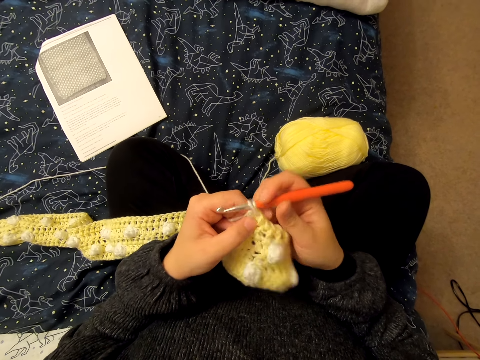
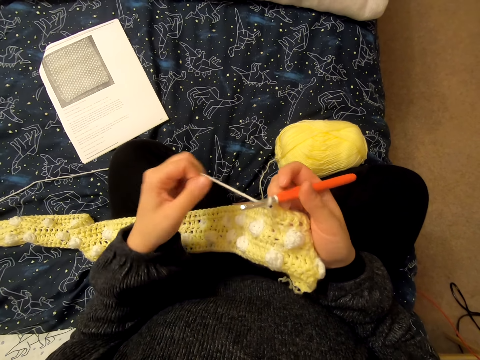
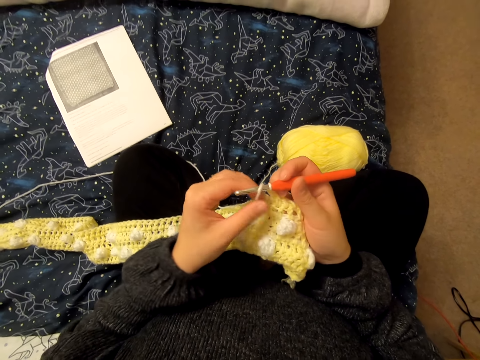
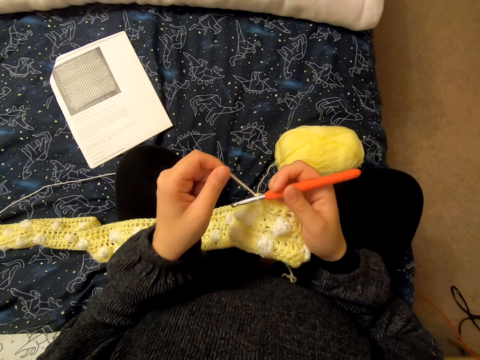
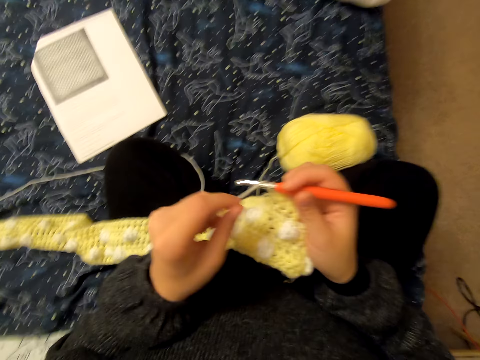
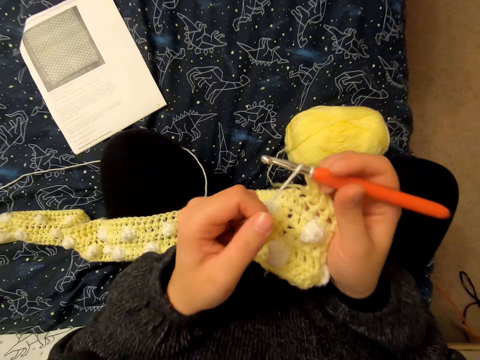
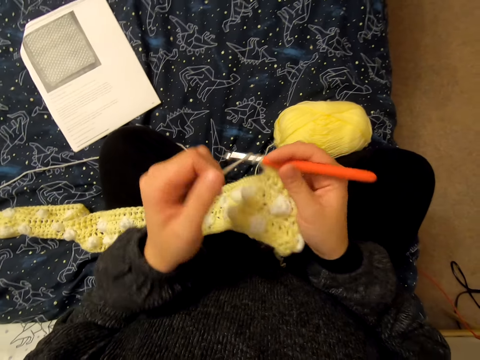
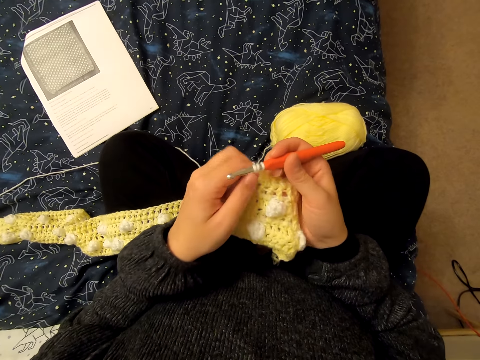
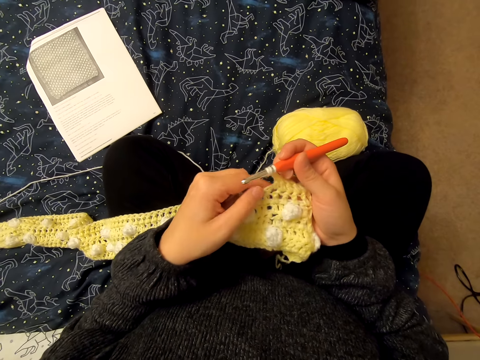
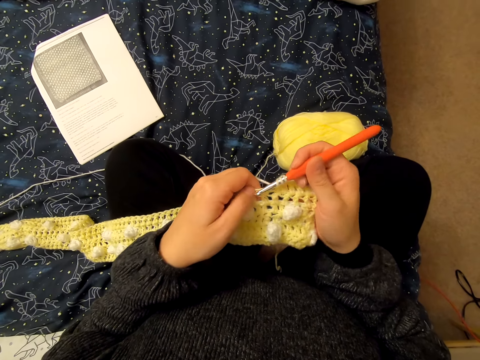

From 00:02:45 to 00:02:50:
The camera wearer loops the yarn on a knitting needle.

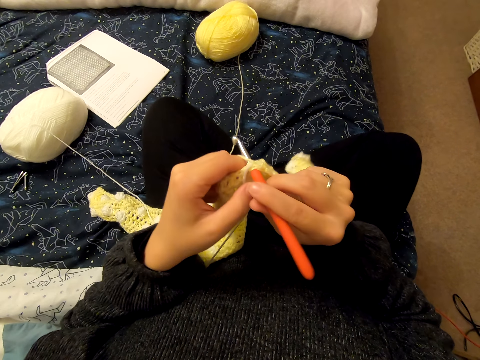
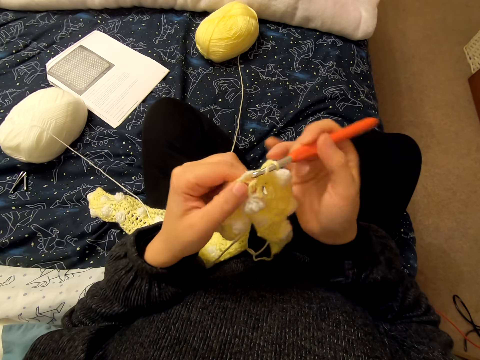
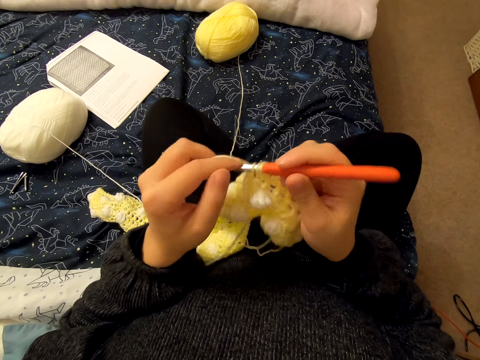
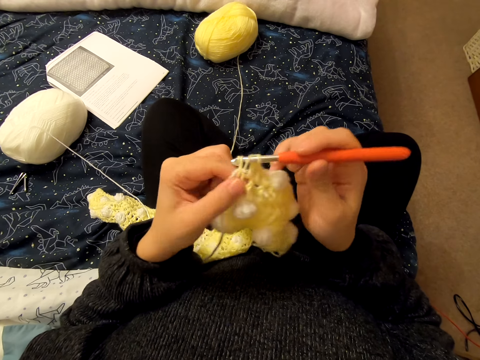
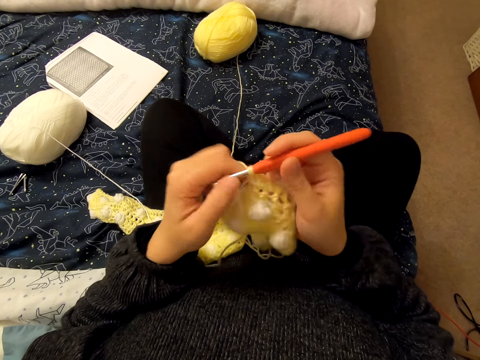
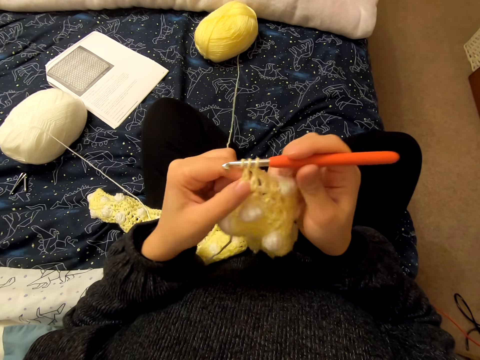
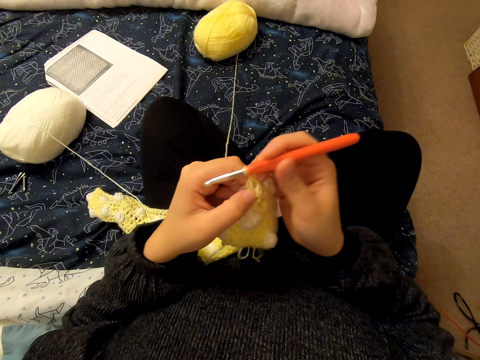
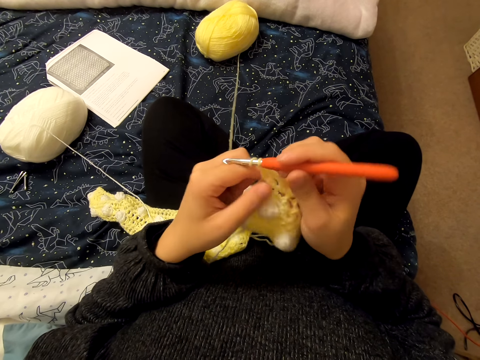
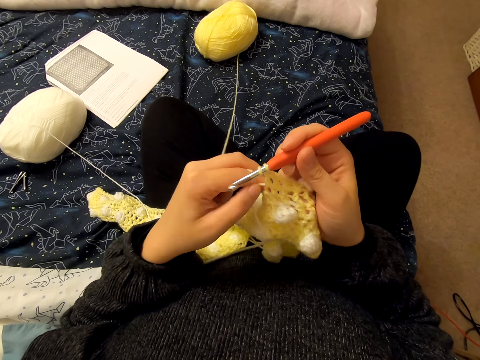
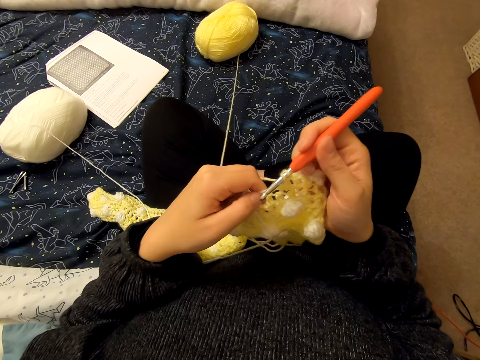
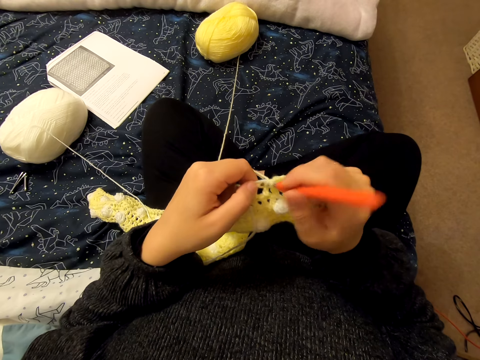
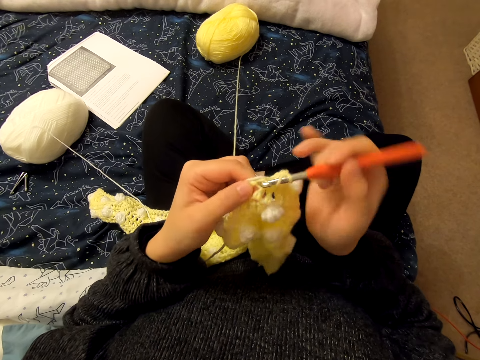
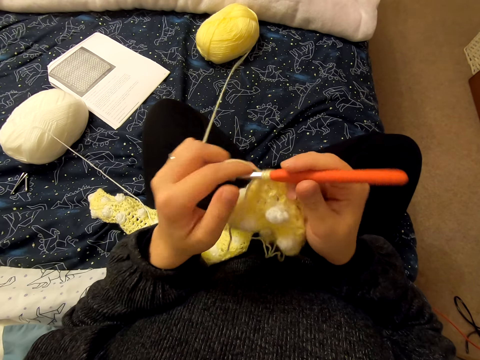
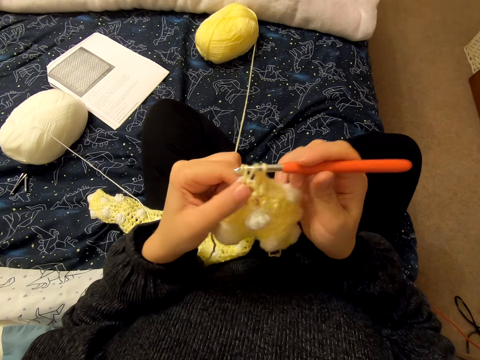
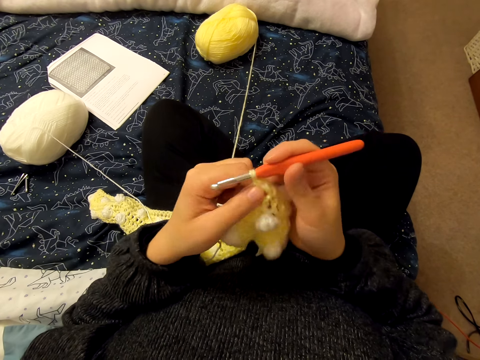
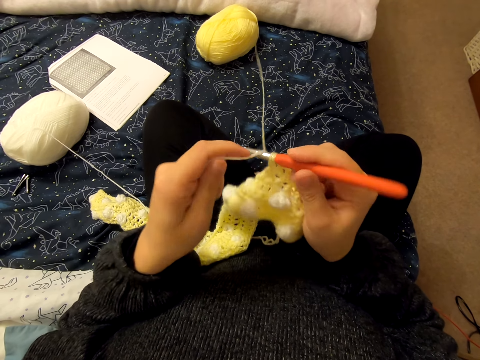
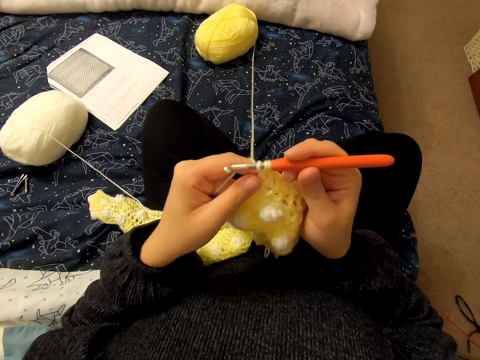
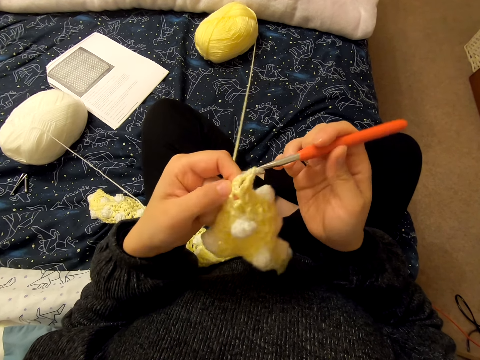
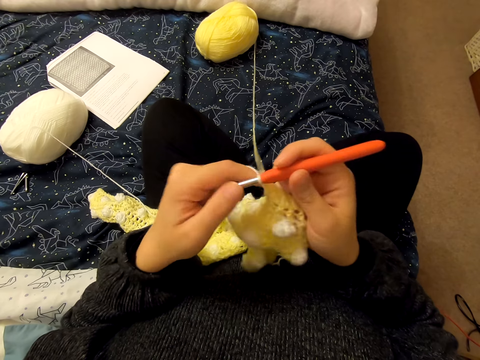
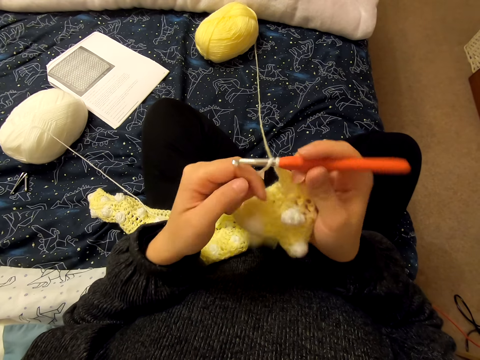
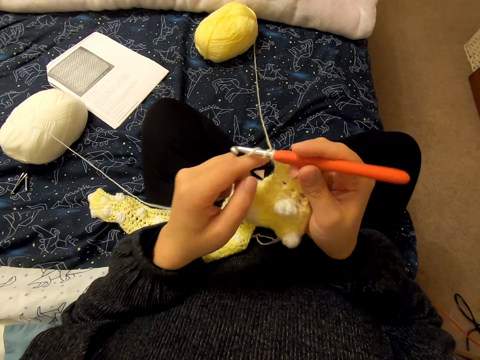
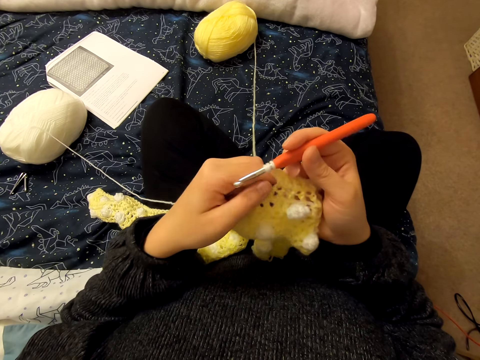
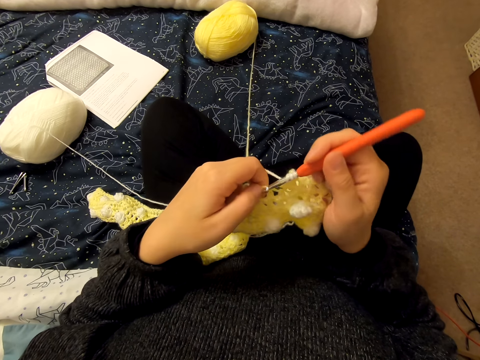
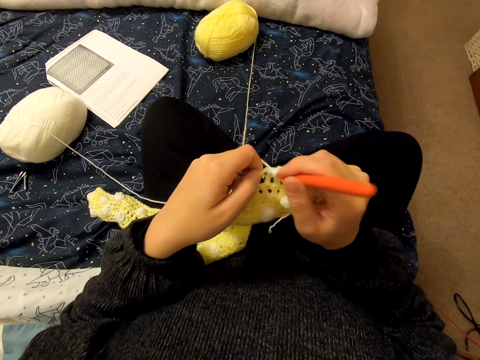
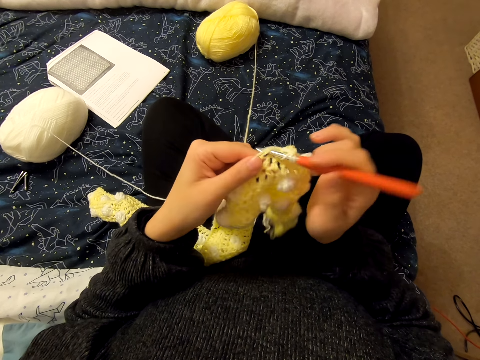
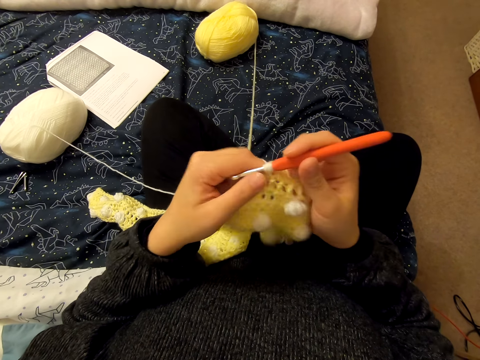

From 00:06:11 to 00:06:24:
The camera wearer knits a fabric.

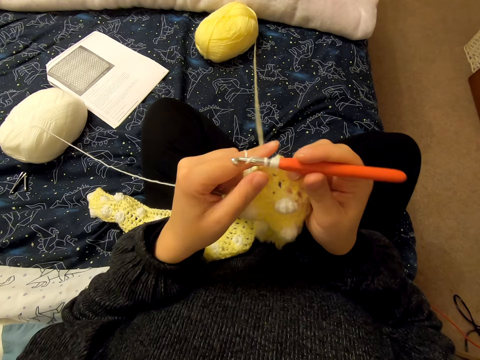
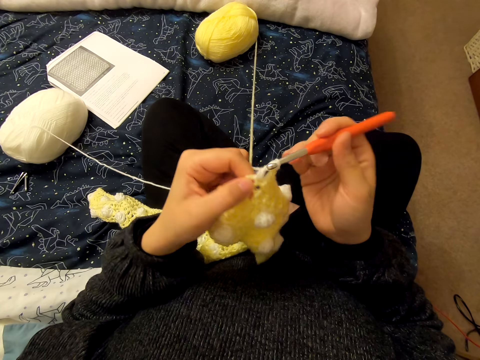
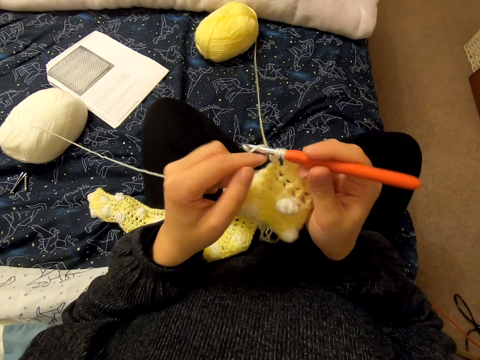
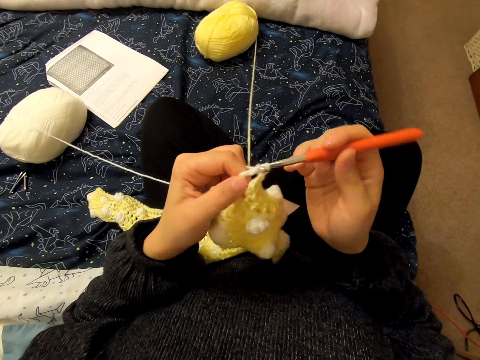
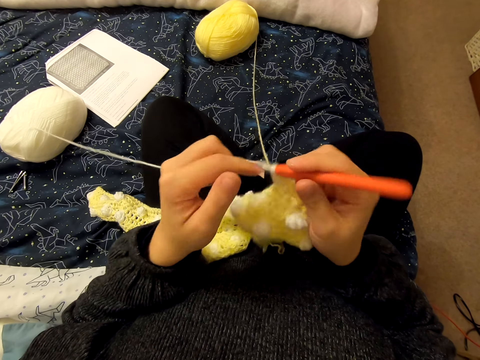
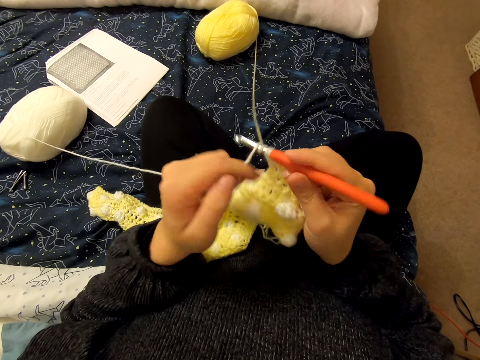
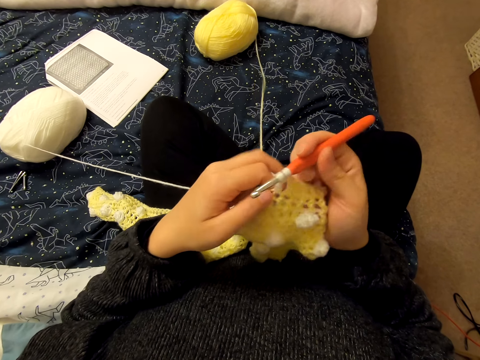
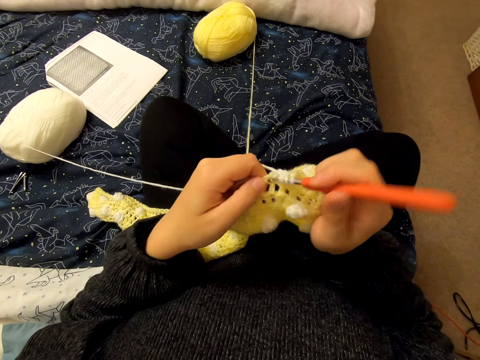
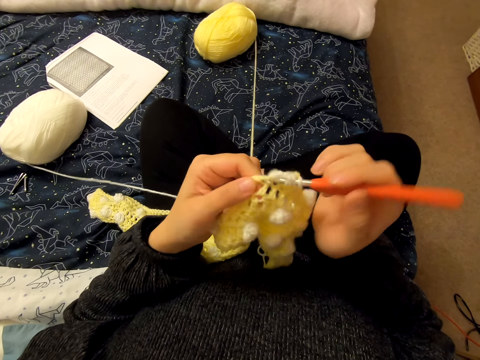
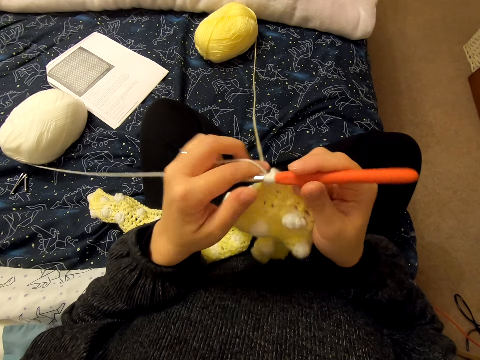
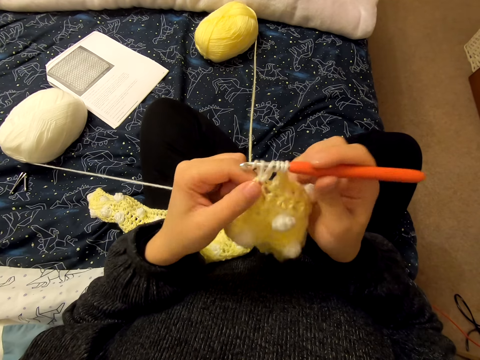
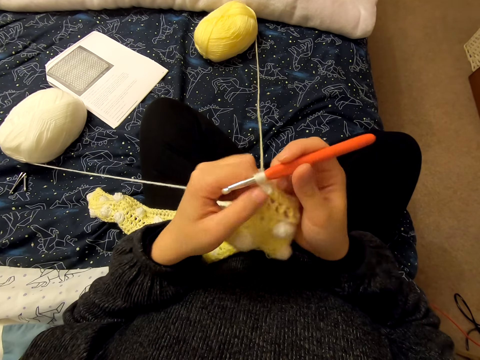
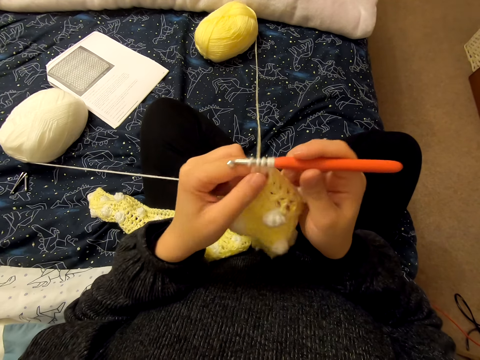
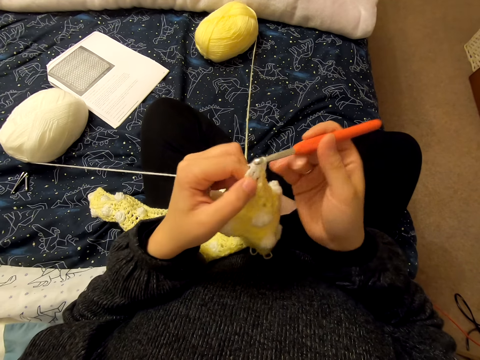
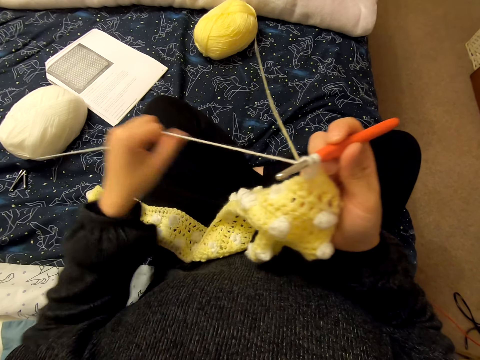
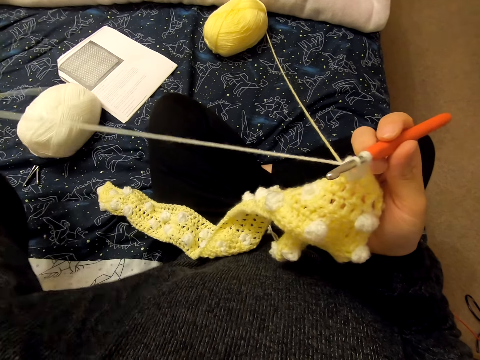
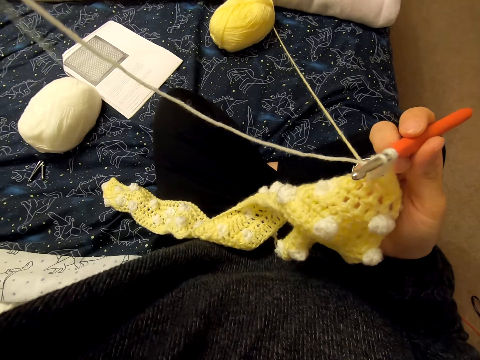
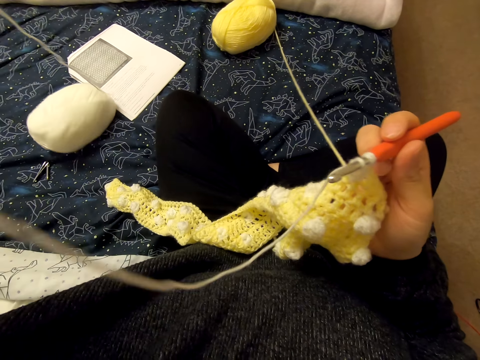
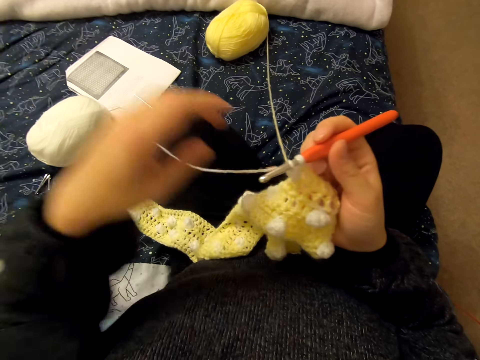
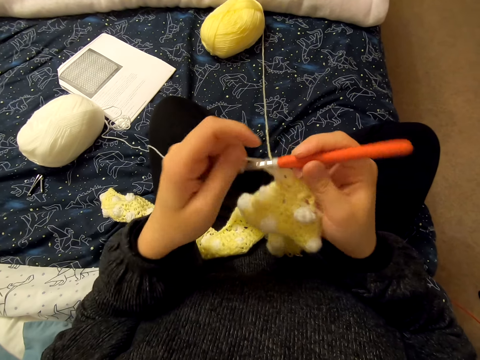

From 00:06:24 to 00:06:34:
The camera wearer stretches a string. They pull wool.
